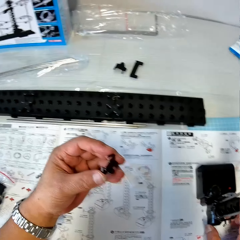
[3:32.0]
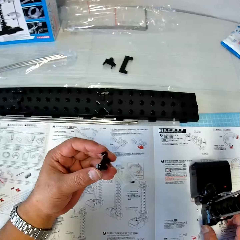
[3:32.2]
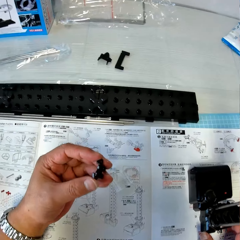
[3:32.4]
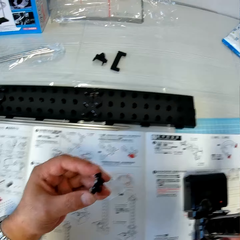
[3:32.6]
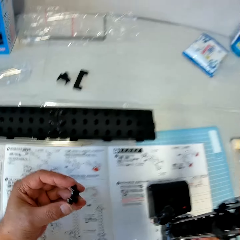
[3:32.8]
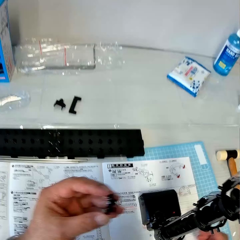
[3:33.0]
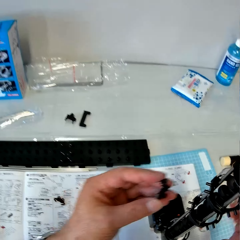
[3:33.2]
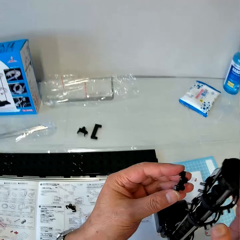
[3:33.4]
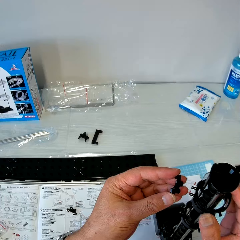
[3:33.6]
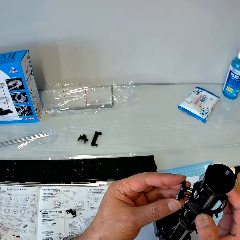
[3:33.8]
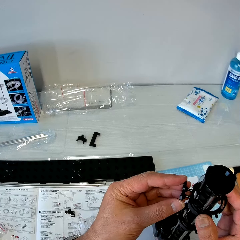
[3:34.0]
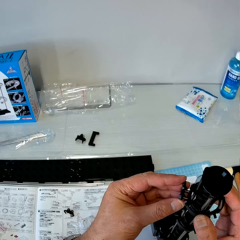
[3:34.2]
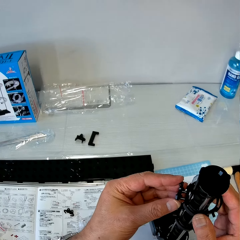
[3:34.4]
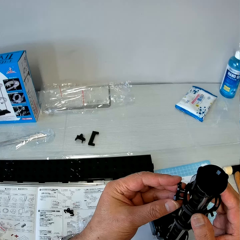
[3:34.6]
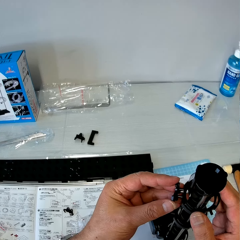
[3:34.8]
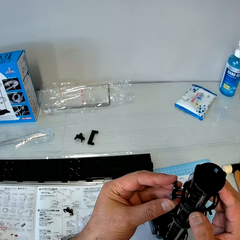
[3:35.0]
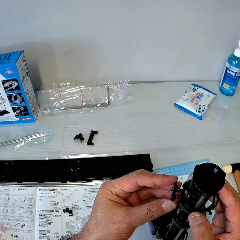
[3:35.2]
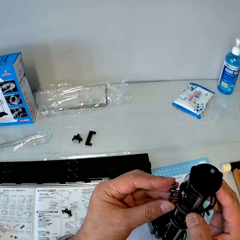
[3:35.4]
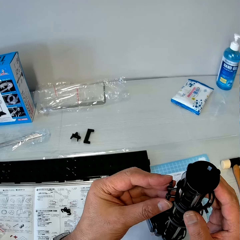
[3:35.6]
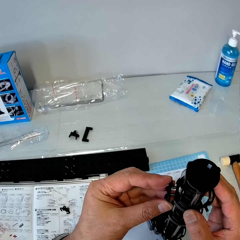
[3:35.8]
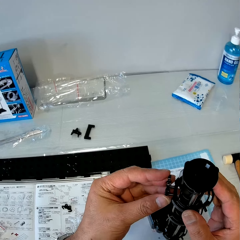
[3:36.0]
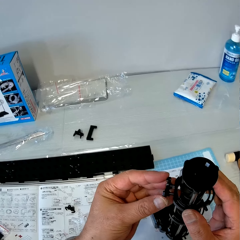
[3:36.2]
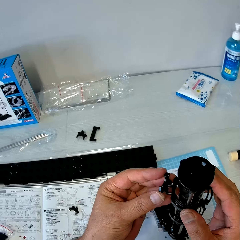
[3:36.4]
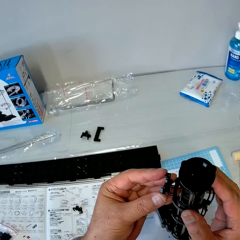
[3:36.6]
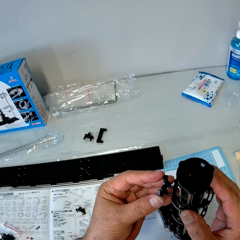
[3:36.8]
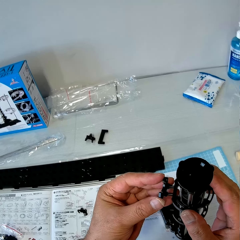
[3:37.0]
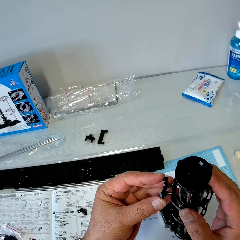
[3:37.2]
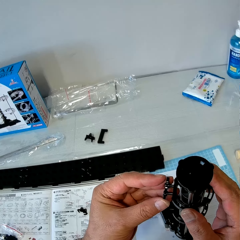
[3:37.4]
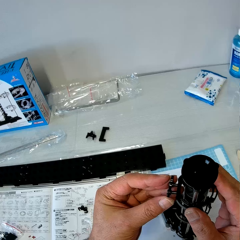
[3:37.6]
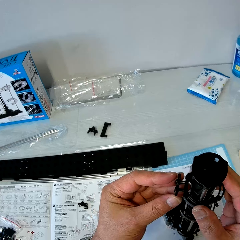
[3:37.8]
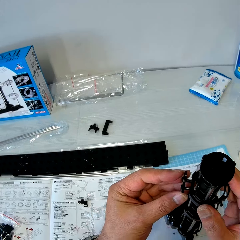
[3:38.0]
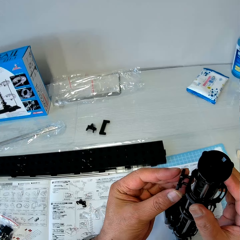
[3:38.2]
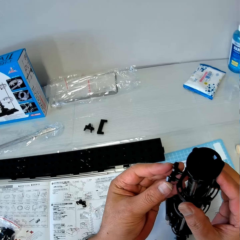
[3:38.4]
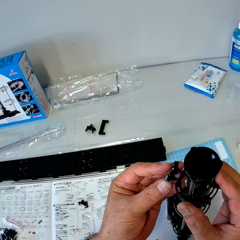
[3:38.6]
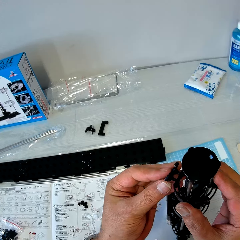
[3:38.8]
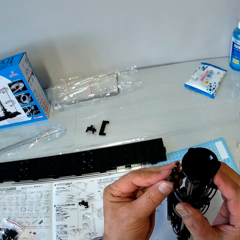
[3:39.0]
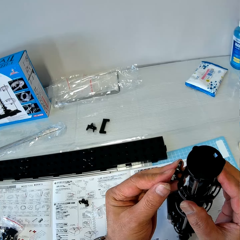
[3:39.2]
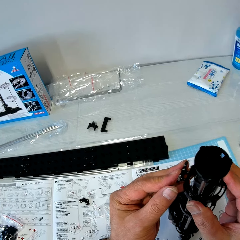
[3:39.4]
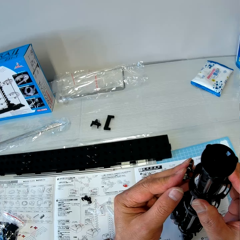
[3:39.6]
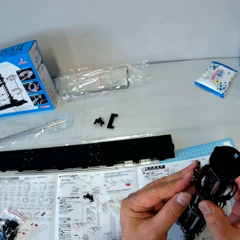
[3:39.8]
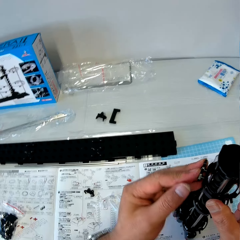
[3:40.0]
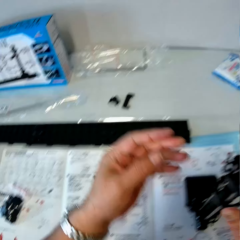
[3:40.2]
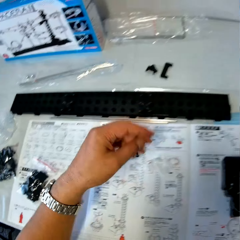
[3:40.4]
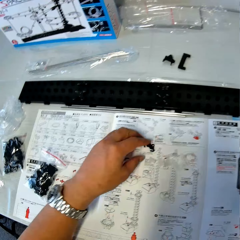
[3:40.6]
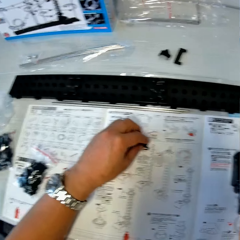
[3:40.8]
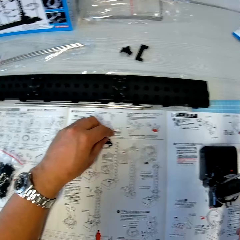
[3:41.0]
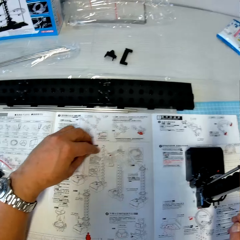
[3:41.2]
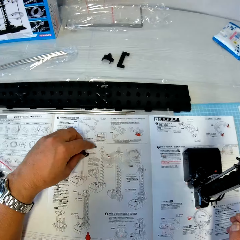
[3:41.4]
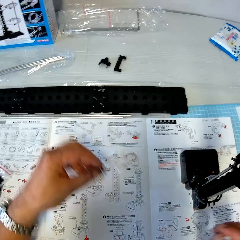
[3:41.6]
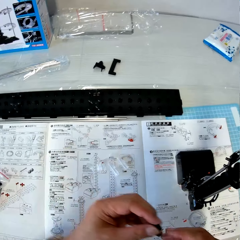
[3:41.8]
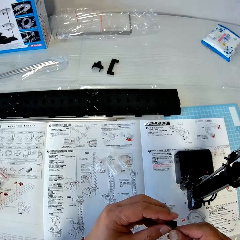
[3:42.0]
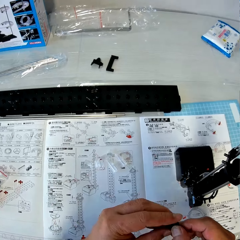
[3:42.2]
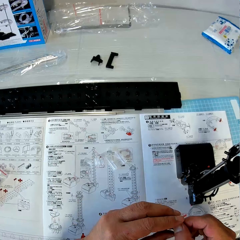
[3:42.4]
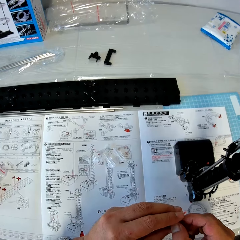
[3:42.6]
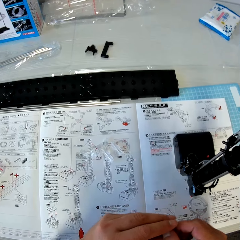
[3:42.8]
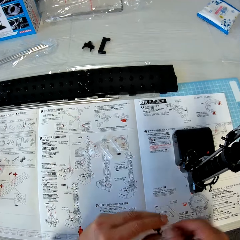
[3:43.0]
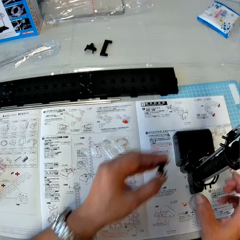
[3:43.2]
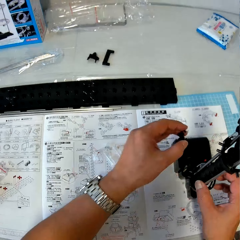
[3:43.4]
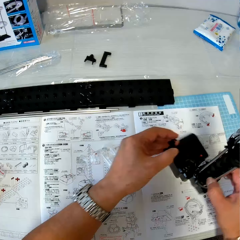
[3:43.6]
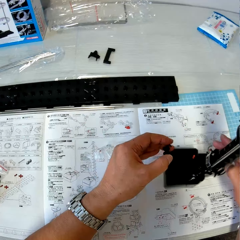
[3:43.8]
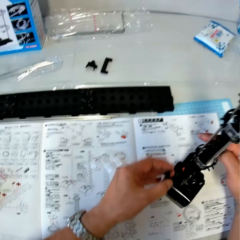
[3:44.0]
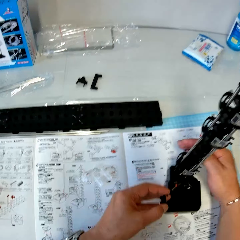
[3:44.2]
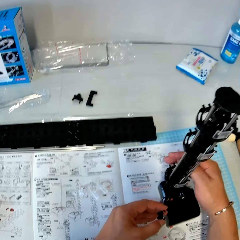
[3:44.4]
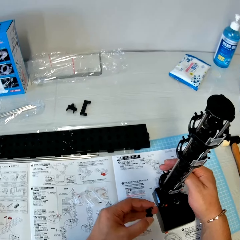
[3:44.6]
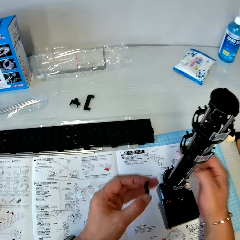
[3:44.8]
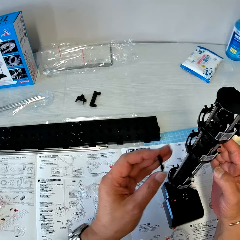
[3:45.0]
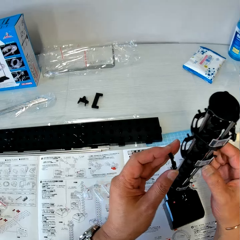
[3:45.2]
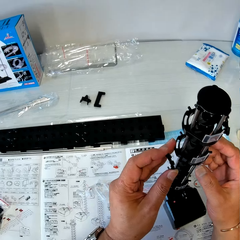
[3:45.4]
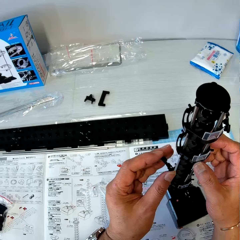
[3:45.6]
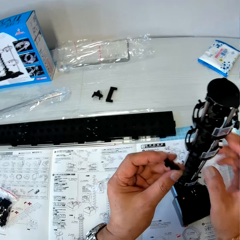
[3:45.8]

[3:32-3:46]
The camera wearer lifts up the piece of rail stand towards the space rail. They fix the piece of rail stand on the space rail. They lift up another piece of rail stand from the table to the space rail. They turn the space rail on the table.

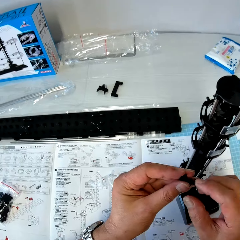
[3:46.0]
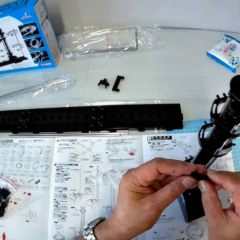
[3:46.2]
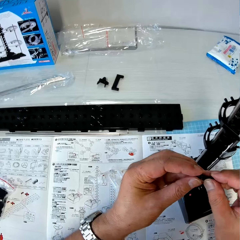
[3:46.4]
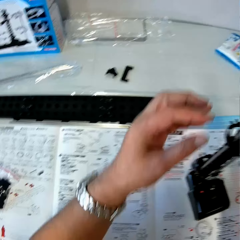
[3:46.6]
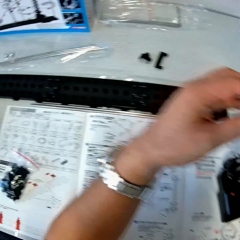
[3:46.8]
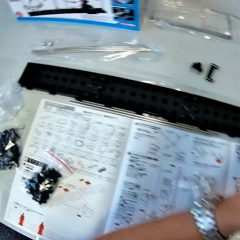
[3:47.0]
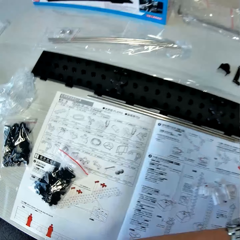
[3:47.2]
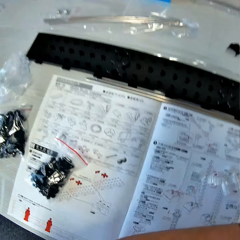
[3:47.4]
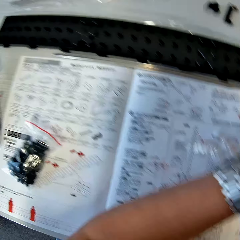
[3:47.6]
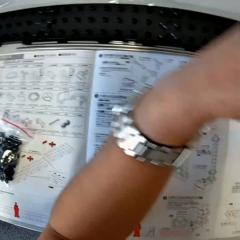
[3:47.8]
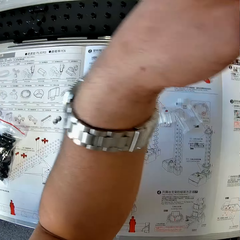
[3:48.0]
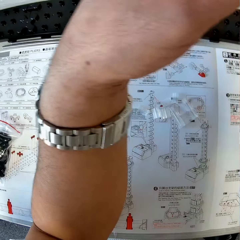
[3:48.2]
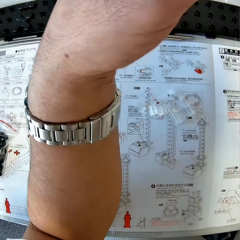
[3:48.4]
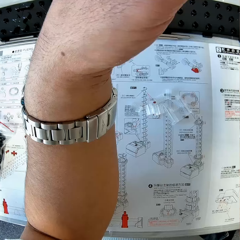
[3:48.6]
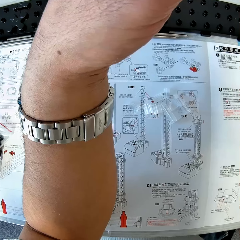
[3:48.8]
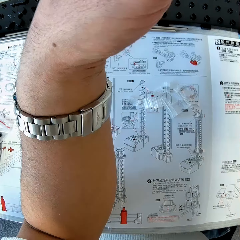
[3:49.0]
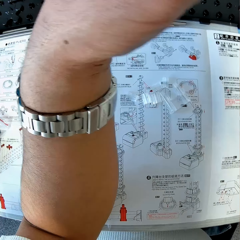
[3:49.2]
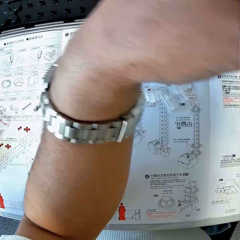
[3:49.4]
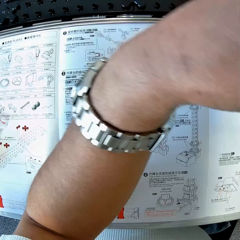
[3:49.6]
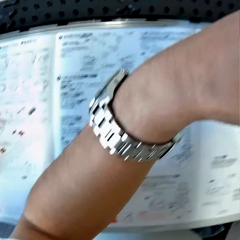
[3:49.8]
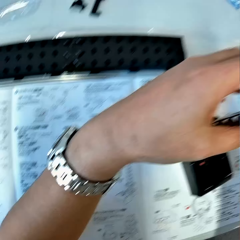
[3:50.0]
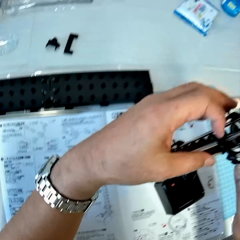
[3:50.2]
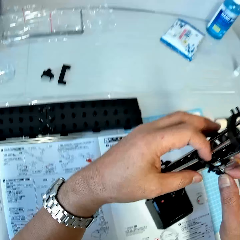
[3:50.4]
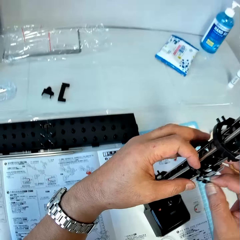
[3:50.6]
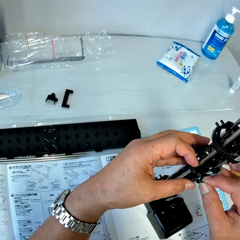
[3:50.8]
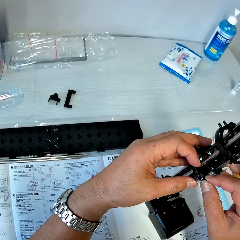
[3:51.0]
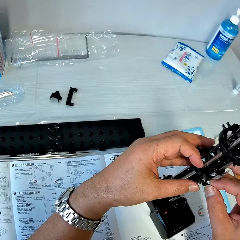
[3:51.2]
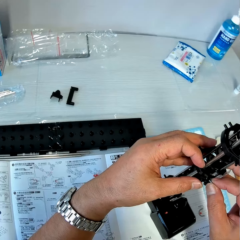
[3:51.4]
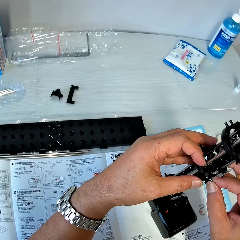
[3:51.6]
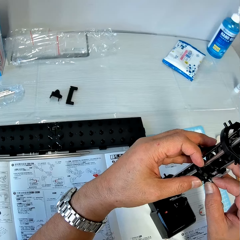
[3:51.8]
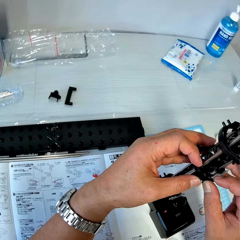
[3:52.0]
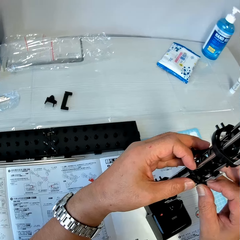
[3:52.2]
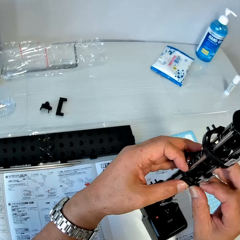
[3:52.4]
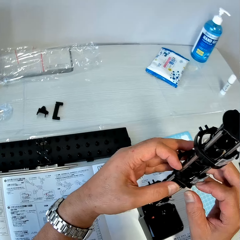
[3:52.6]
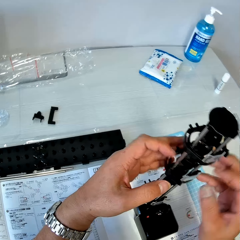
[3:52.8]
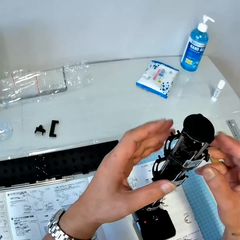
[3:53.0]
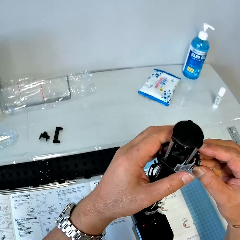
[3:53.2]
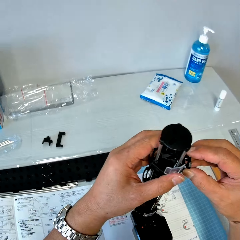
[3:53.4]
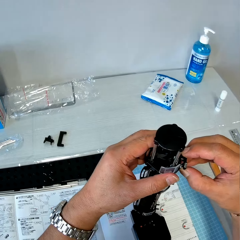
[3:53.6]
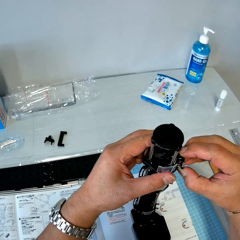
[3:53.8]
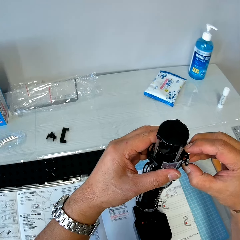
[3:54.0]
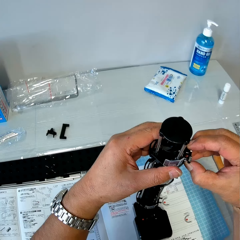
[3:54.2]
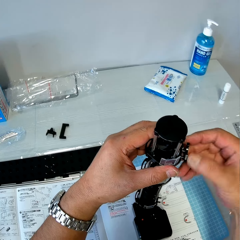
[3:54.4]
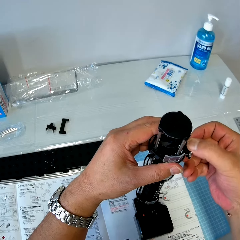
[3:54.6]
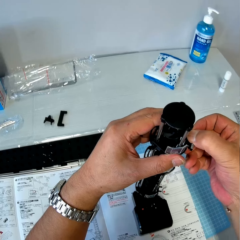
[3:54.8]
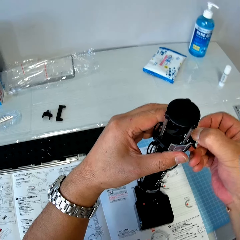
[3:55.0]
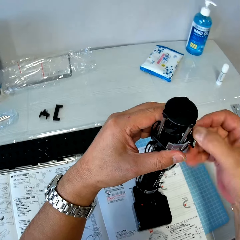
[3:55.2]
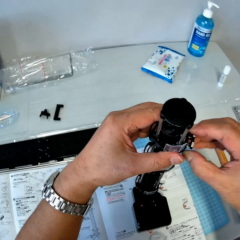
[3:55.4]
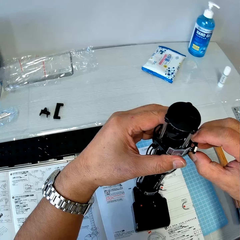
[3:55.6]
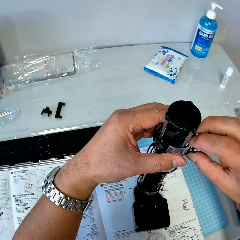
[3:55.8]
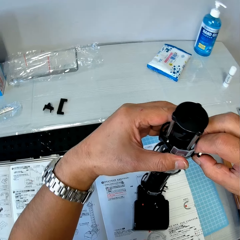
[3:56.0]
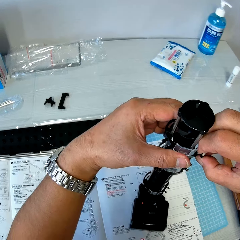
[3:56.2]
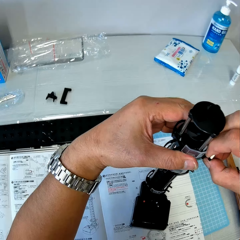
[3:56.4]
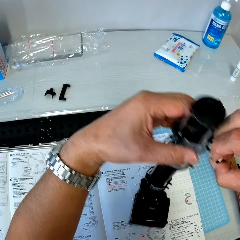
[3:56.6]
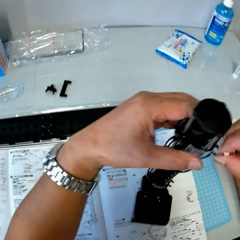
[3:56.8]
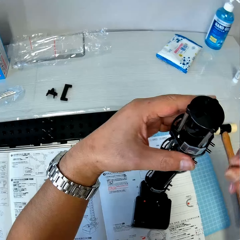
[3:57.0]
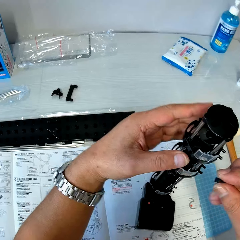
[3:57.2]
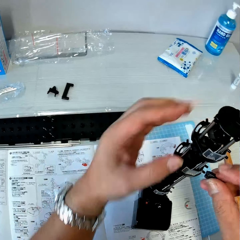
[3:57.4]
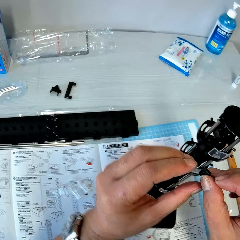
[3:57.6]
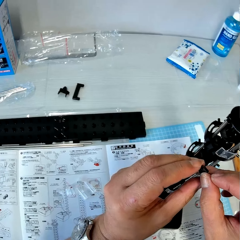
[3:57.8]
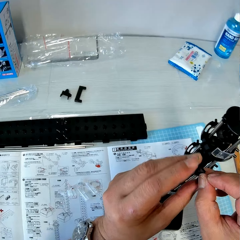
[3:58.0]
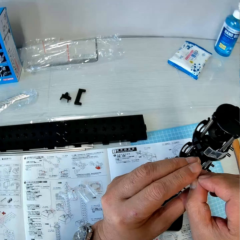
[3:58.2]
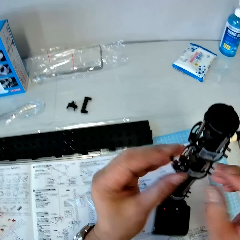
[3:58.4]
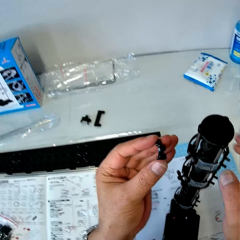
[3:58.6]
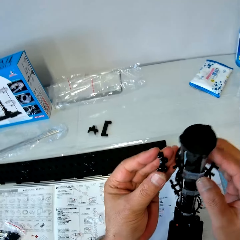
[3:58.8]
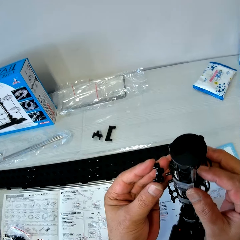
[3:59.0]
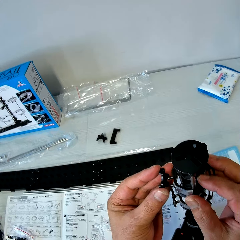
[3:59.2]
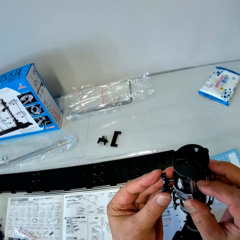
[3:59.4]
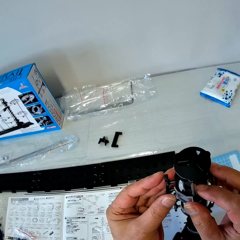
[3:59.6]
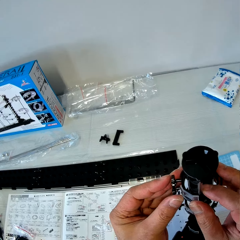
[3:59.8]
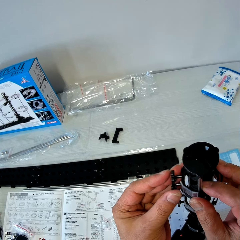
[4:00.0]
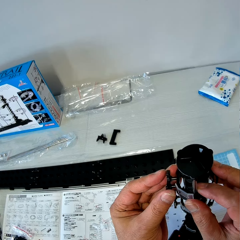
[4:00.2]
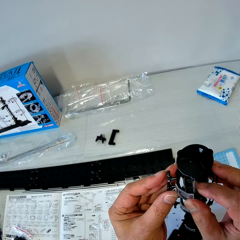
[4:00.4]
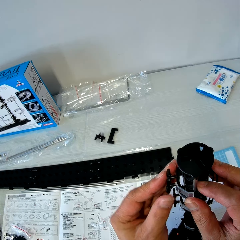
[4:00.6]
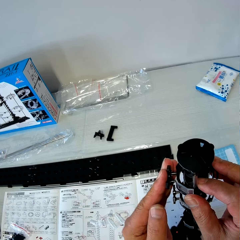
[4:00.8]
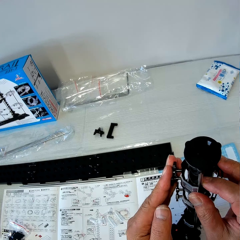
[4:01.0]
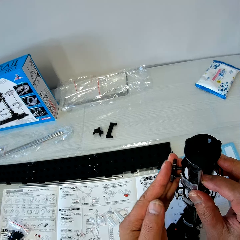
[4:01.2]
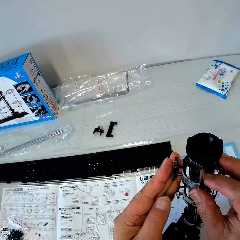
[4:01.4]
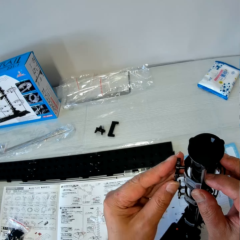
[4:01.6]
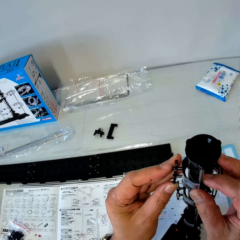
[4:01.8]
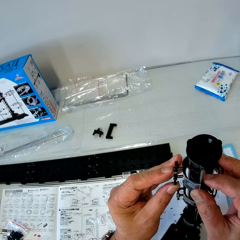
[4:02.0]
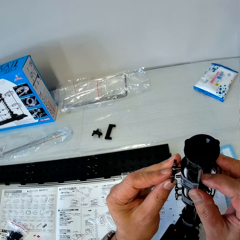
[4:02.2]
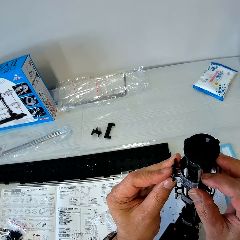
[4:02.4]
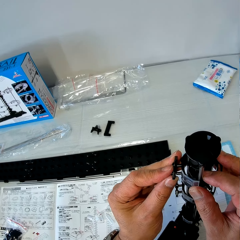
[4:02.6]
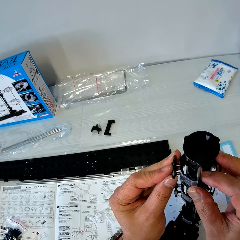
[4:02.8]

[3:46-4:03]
The camera wearer moves the piece of rail stand from his left hand to his right hand. He moves a hand. He fixes the piece of rail stand on the space rail. He removes the piece of rail stand from the space rail. He moves the piece of rail stand from his right hand to his left hand. He fixes the piece of rail stand on the space rail.
